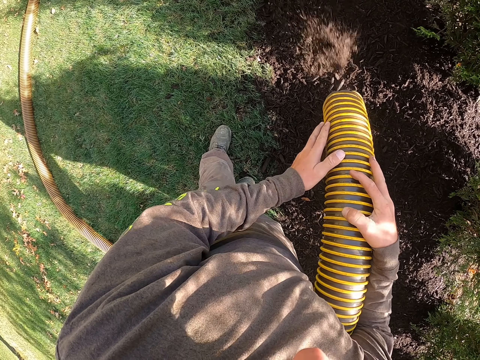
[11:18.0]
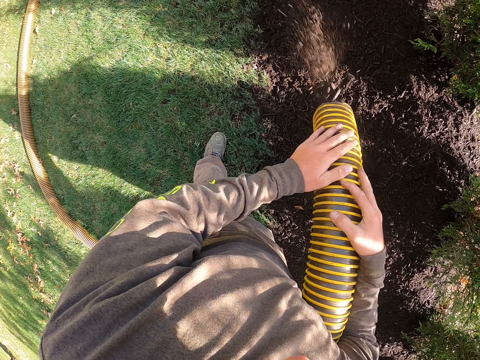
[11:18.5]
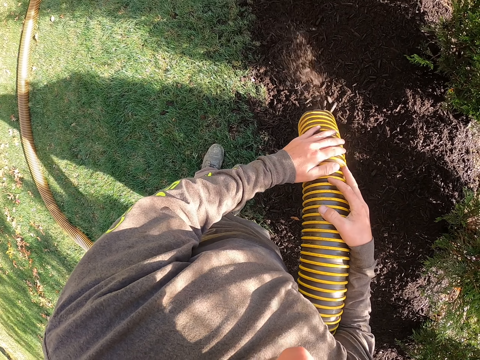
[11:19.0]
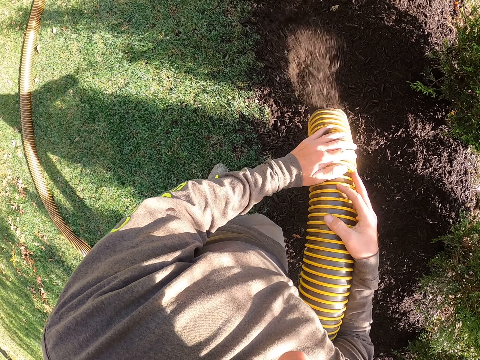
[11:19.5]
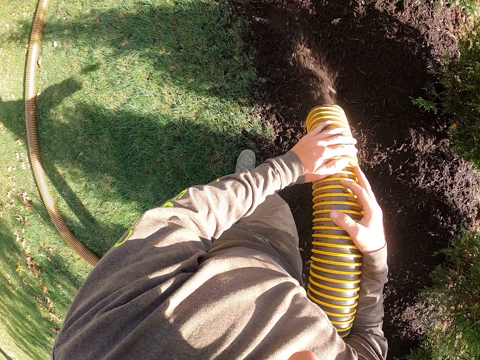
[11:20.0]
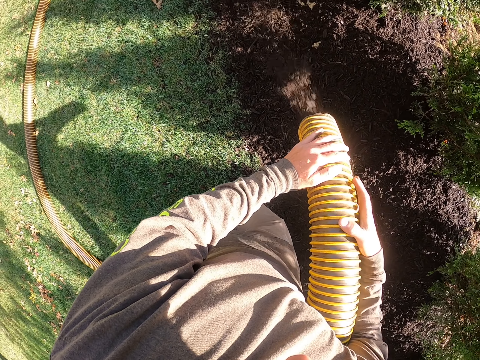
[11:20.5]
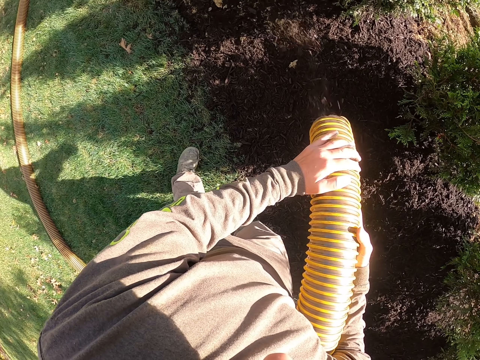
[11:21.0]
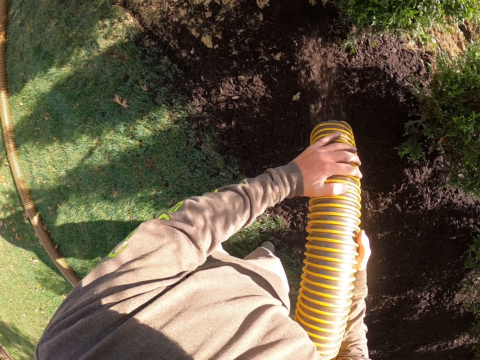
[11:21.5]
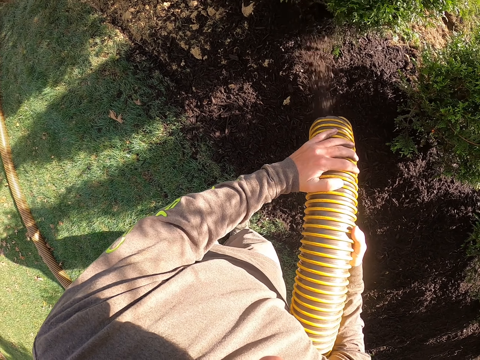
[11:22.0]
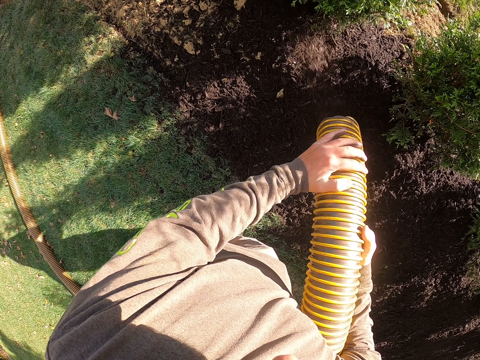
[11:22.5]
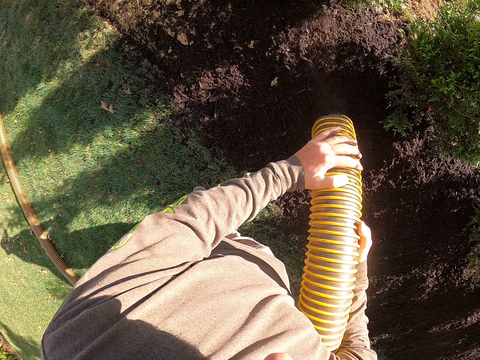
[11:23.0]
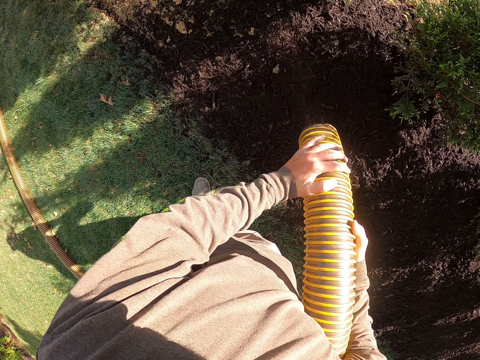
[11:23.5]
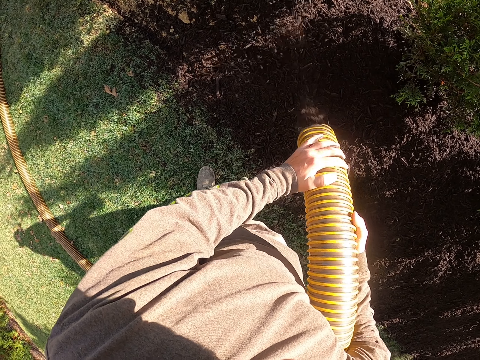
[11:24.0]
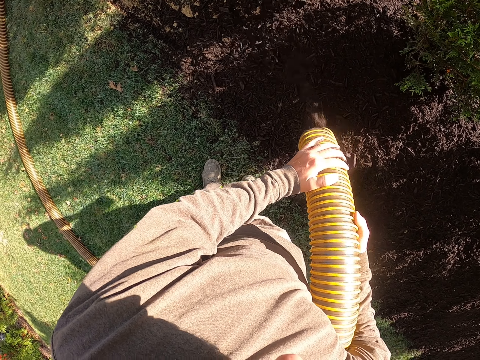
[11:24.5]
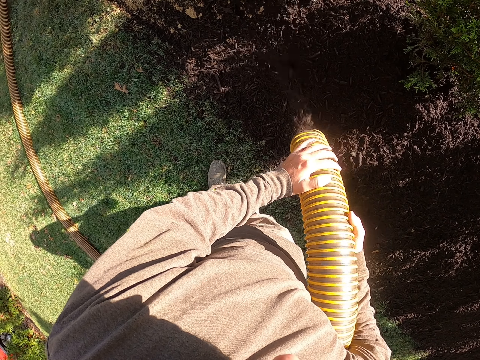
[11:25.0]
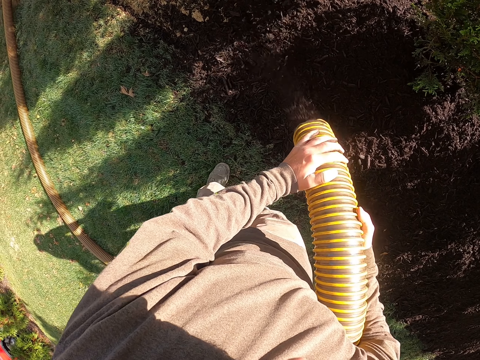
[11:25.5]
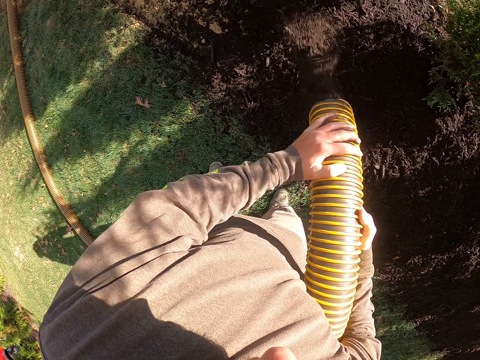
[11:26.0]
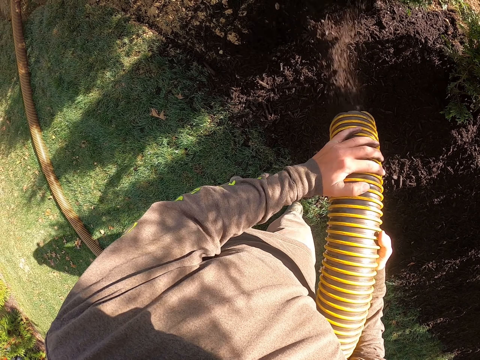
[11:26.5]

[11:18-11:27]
The camera wearer moves the legs. They pour manure on the ground with a hose plastic pipe.

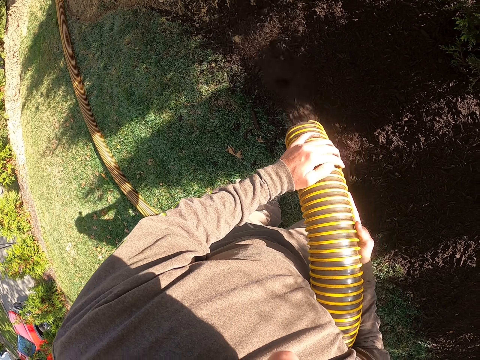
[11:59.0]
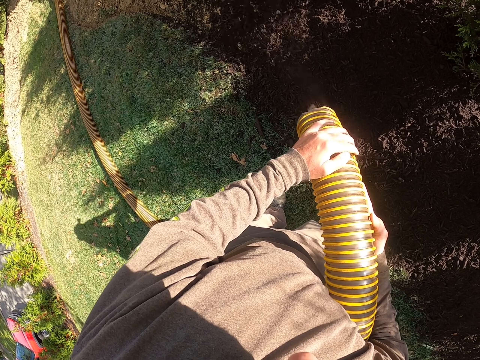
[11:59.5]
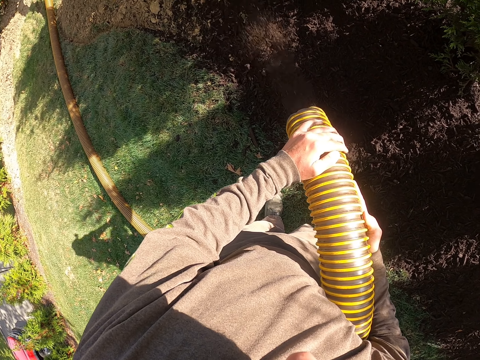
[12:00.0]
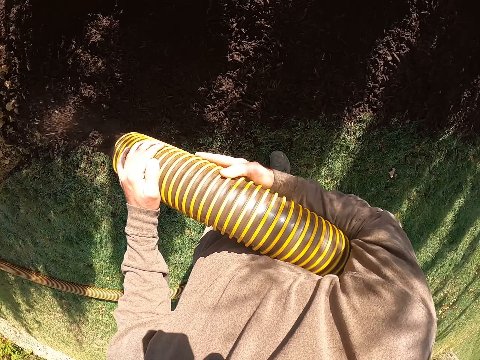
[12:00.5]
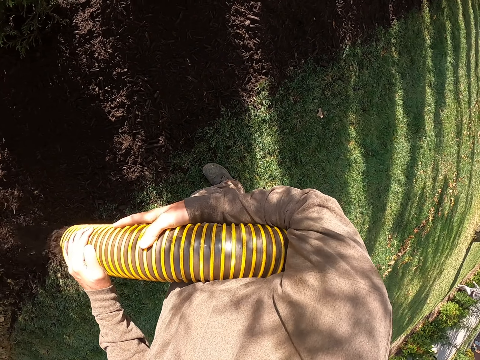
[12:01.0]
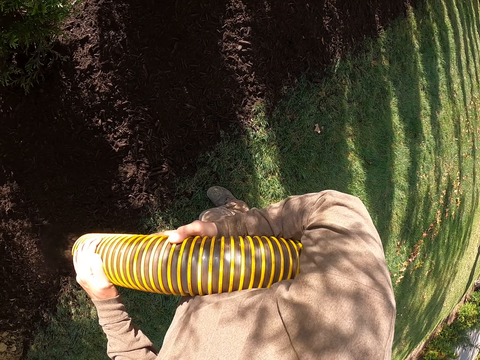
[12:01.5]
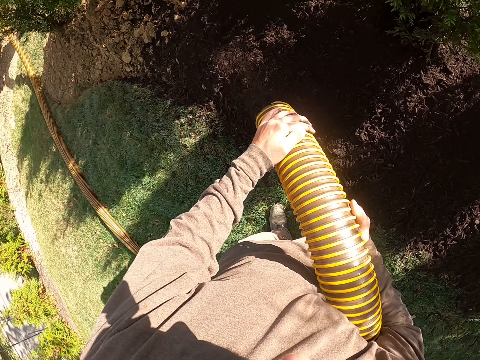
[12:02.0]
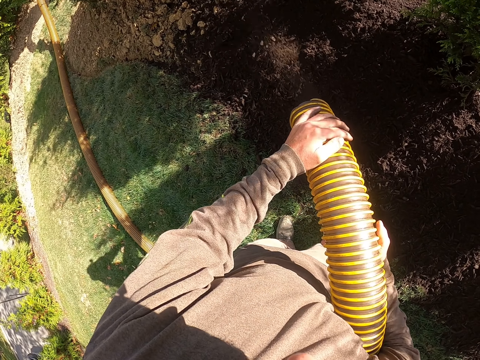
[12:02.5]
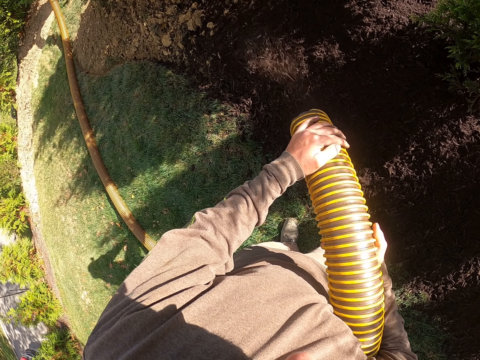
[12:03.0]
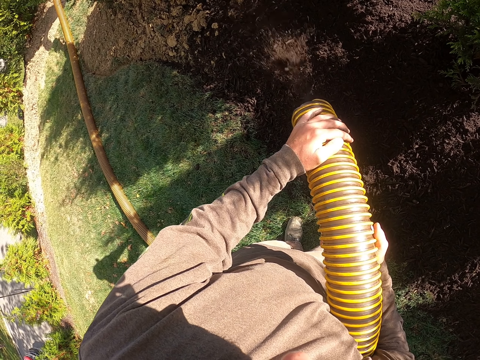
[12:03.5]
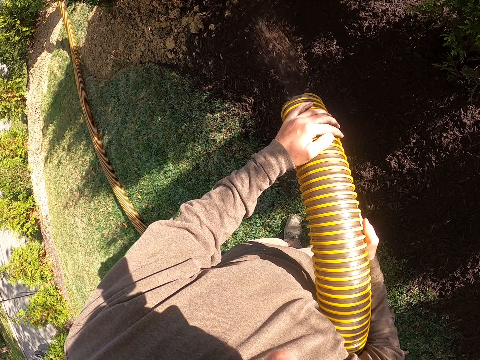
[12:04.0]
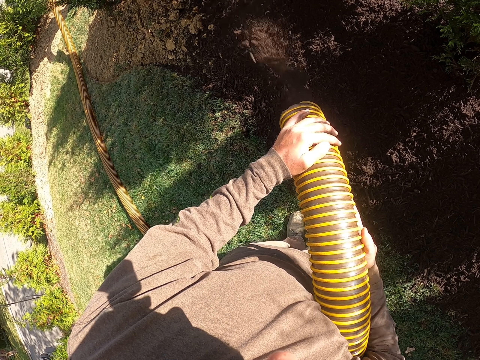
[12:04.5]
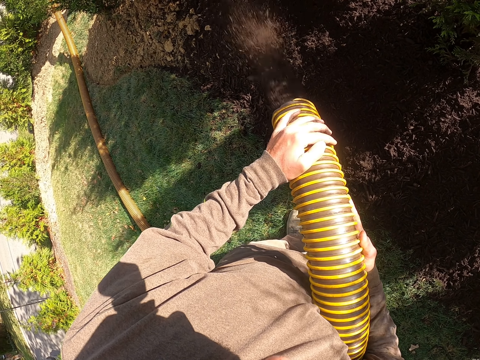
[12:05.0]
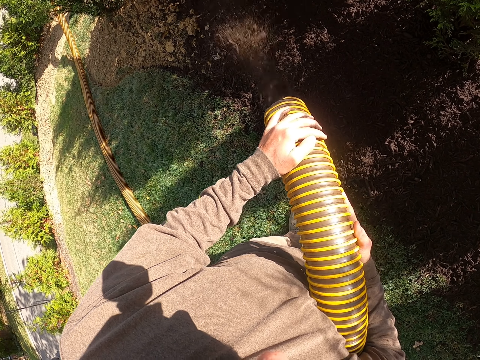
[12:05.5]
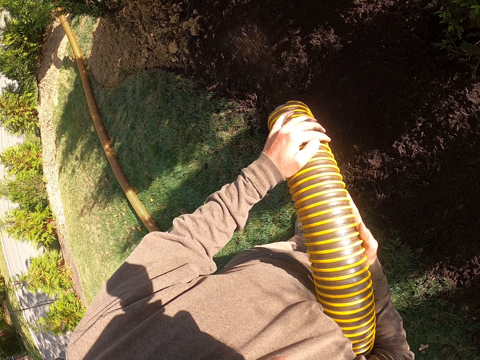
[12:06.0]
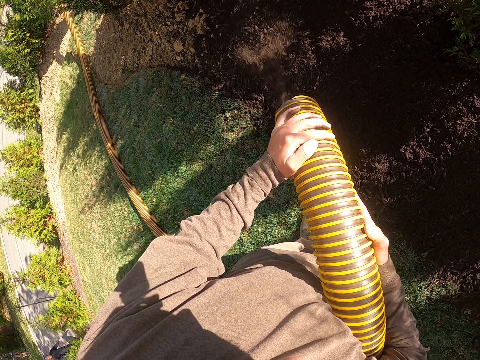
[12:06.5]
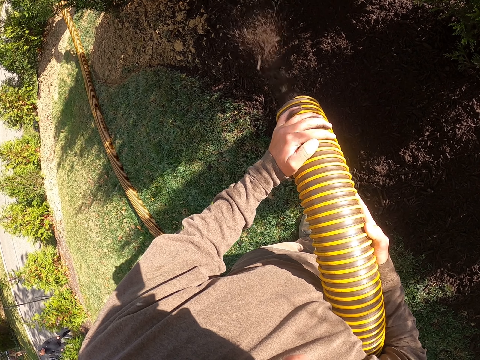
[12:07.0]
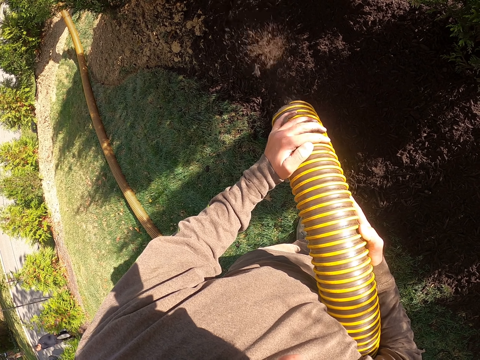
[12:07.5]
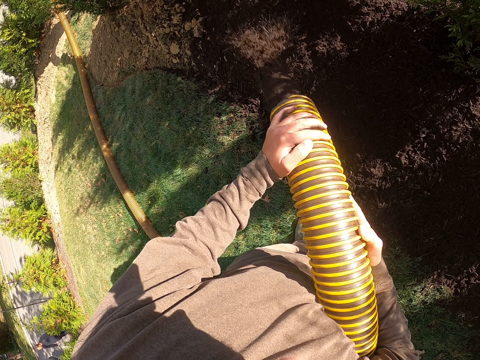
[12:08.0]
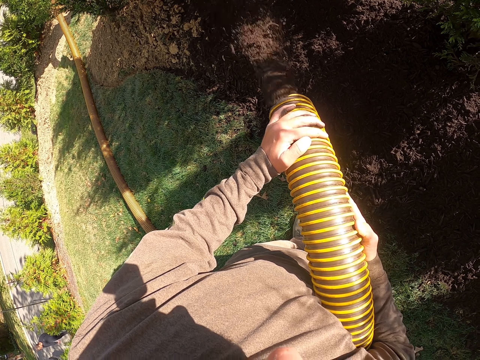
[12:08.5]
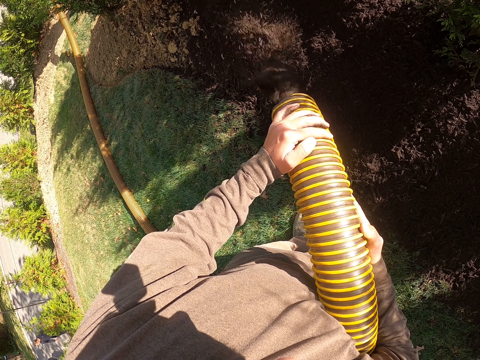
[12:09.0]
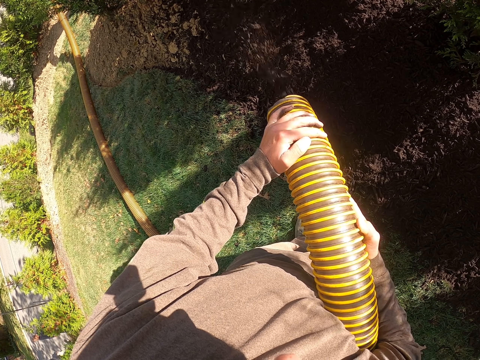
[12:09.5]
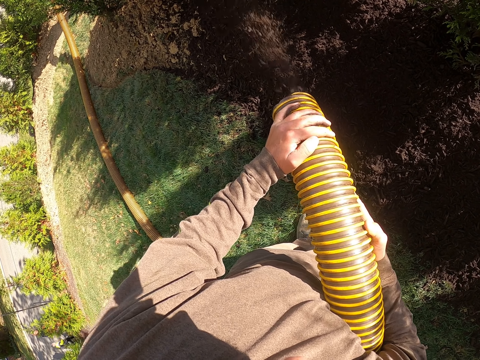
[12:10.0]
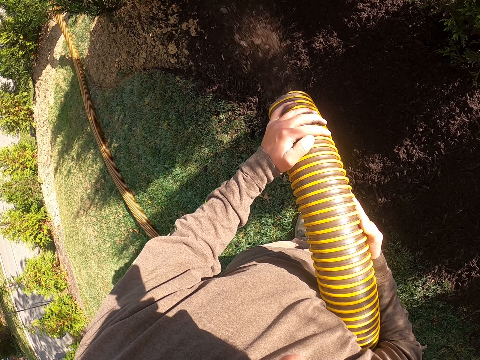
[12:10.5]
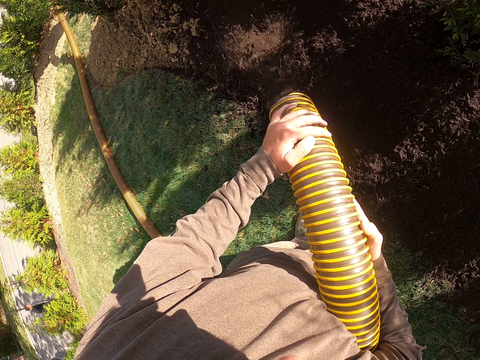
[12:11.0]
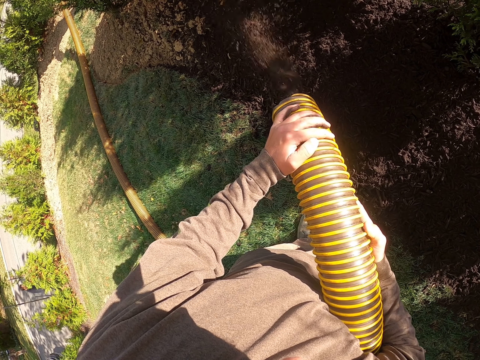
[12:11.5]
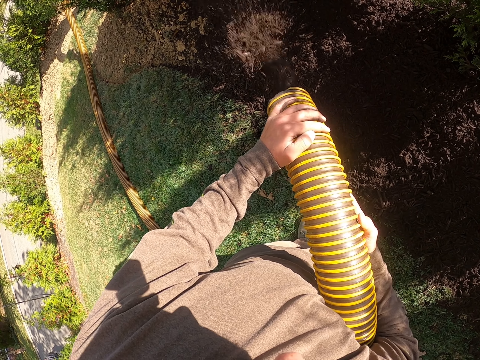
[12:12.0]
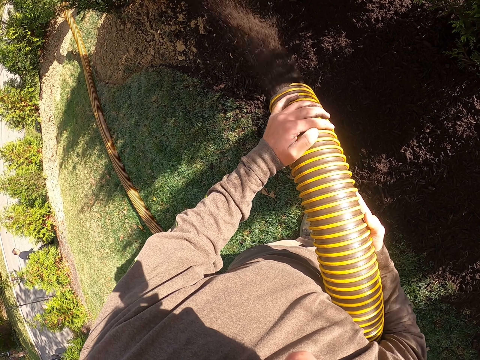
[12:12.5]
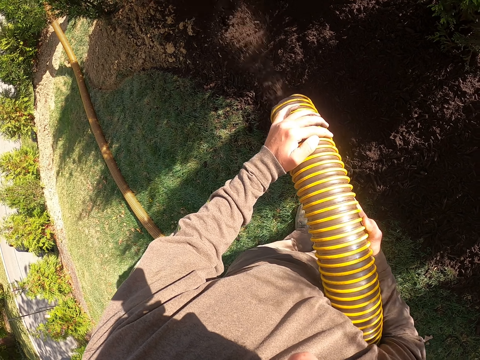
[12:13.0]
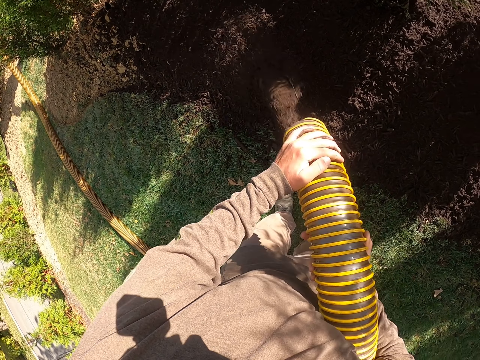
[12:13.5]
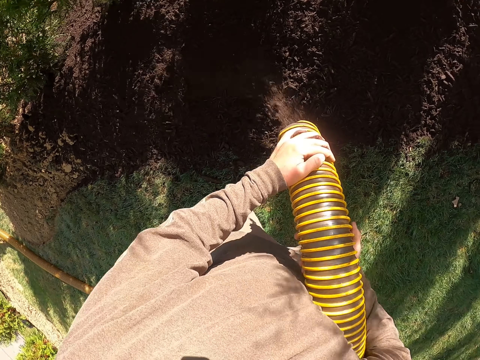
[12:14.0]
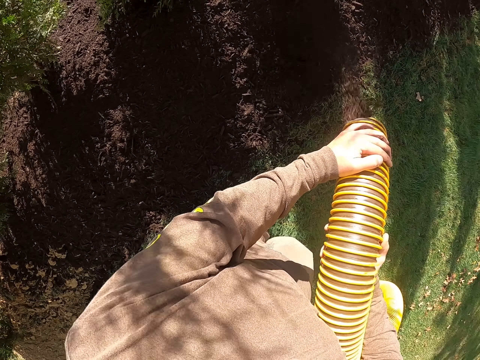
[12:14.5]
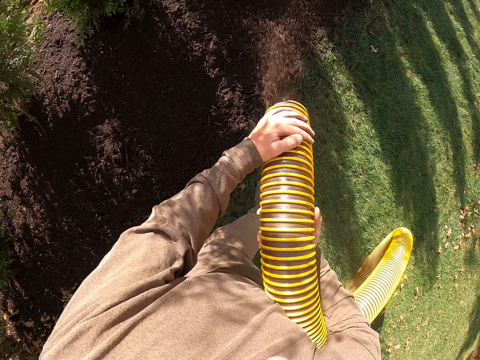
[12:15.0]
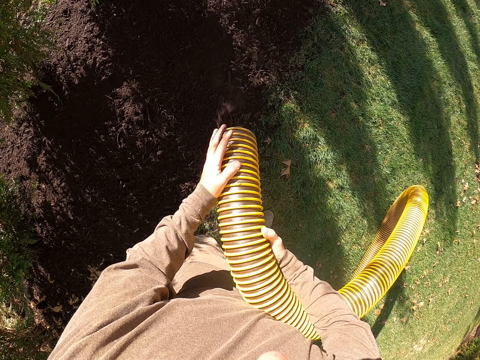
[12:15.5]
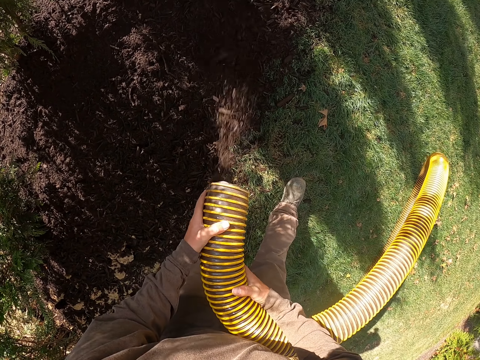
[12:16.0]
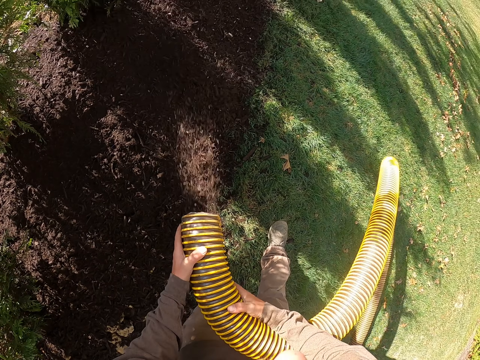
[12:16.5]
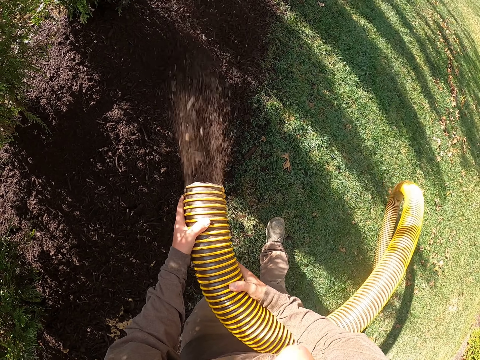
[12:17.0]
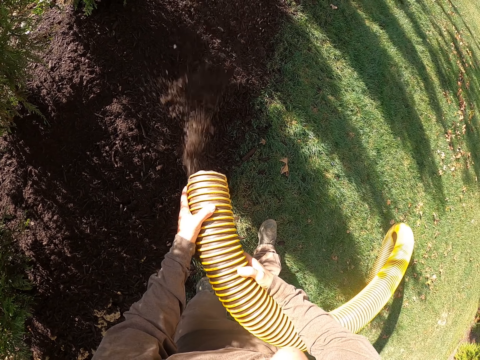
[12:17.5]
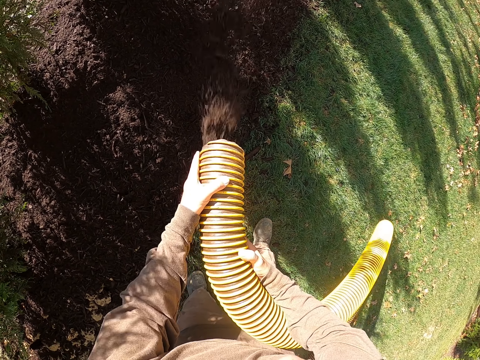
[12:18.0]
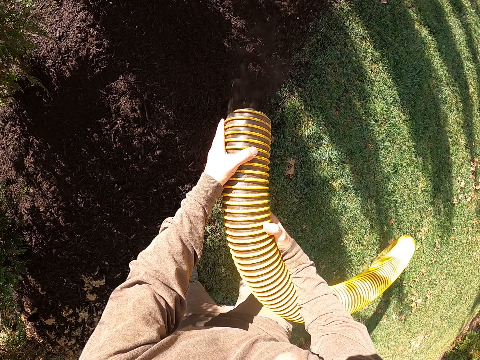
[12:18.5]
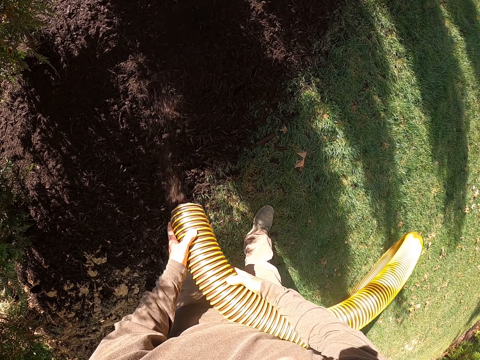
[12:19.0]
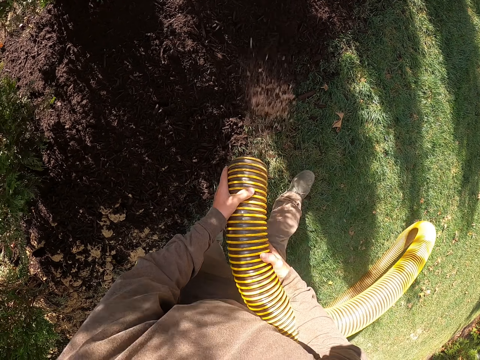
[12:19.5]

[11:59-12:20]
The camera wearer stares around. They pour manure on the ground with a hose plastic pipe. They stare around. They pour manure on the ground with the hose plastic pipe. They stare around. They pour manure on the ground with the hose plastic pipe.
